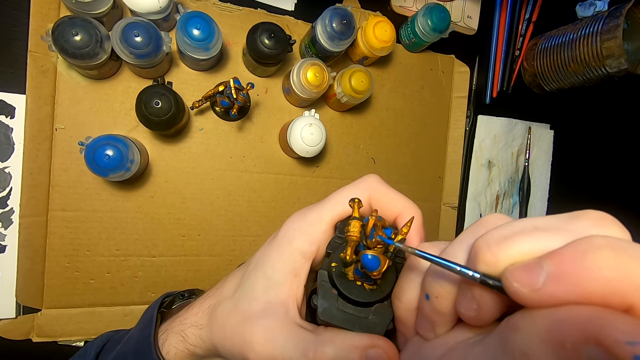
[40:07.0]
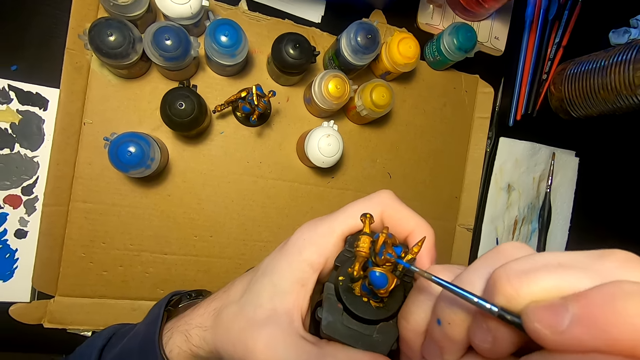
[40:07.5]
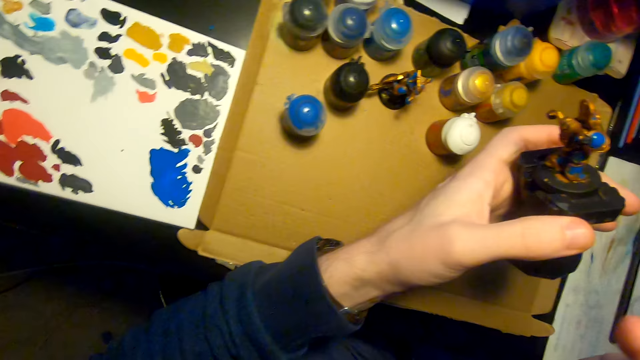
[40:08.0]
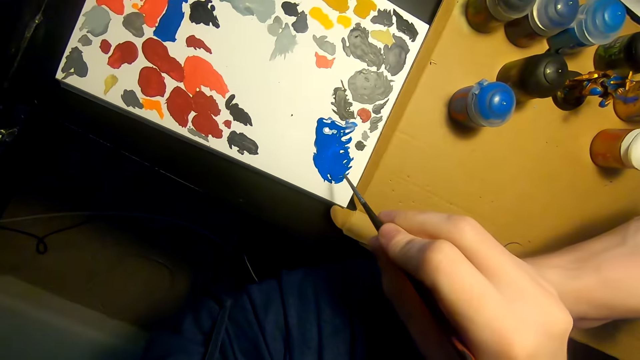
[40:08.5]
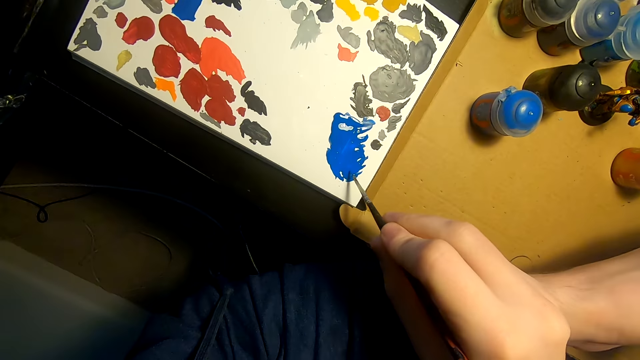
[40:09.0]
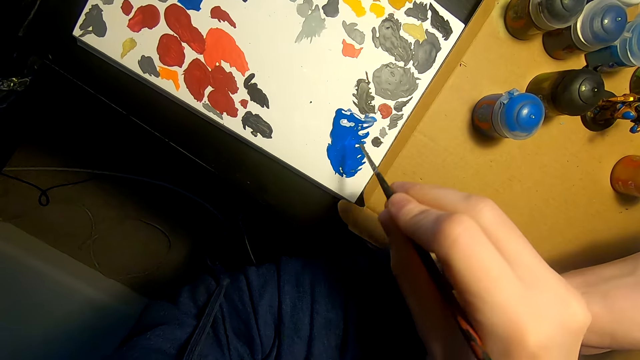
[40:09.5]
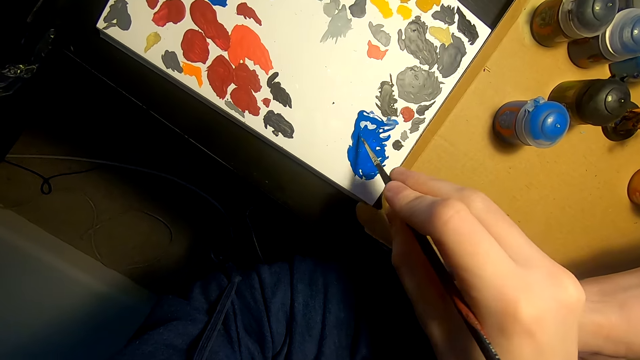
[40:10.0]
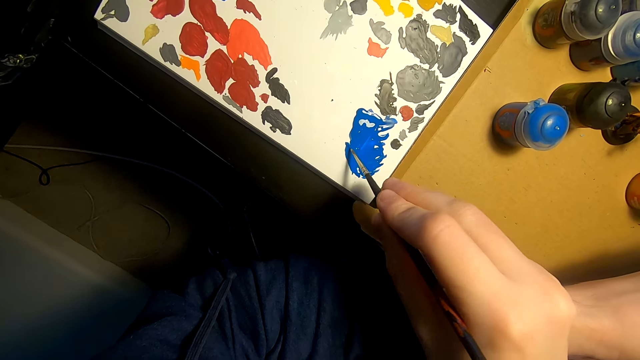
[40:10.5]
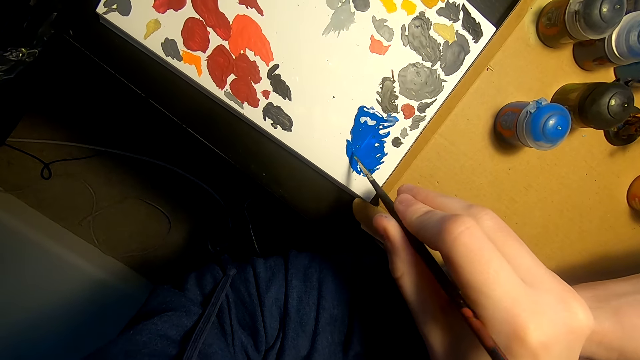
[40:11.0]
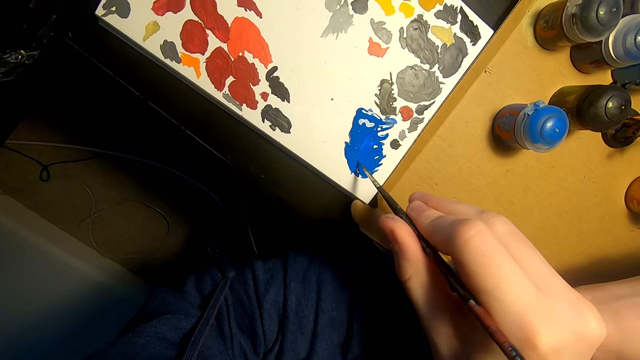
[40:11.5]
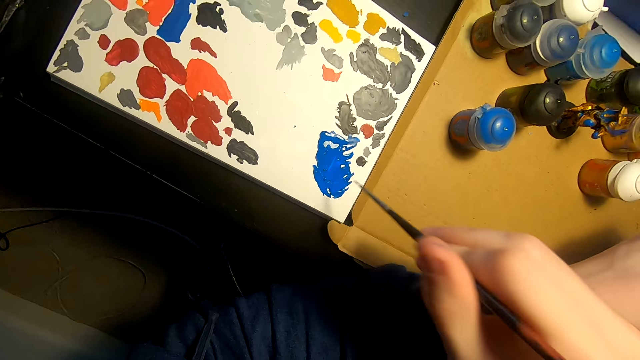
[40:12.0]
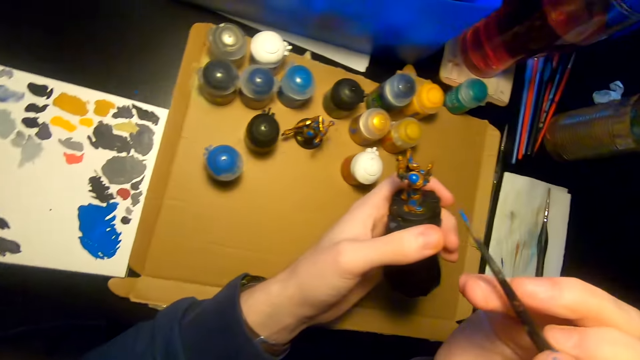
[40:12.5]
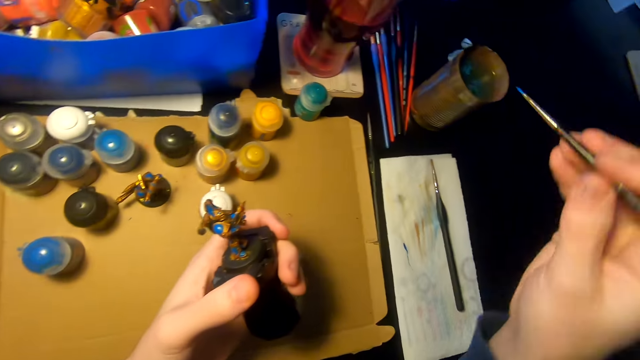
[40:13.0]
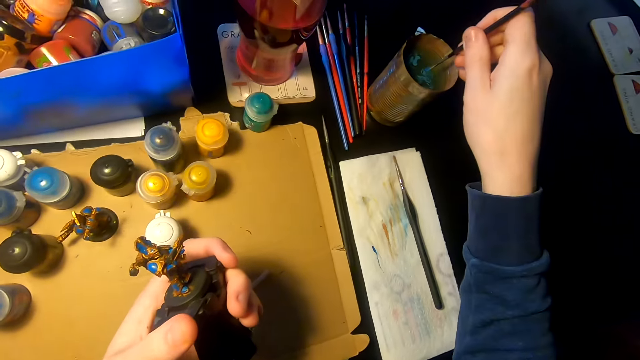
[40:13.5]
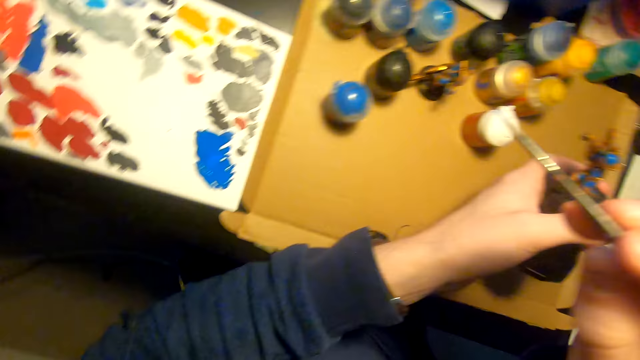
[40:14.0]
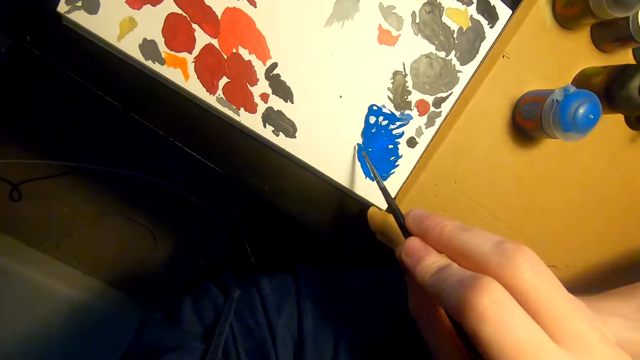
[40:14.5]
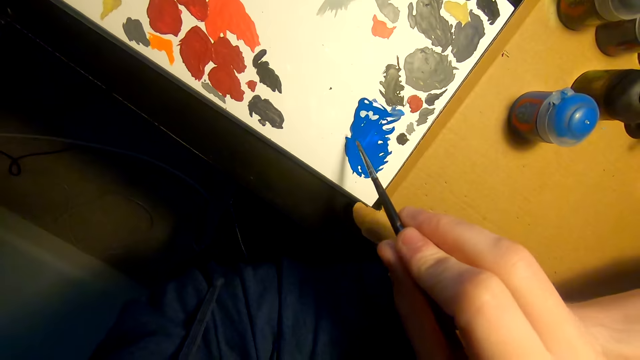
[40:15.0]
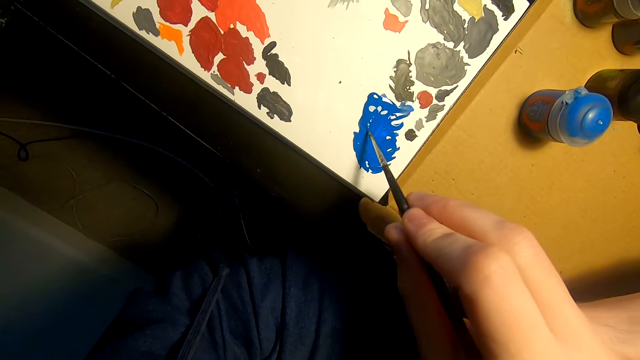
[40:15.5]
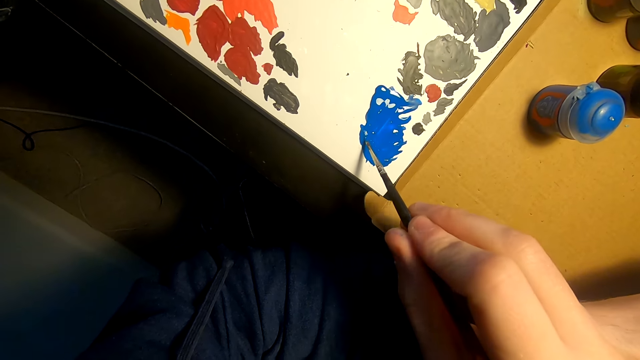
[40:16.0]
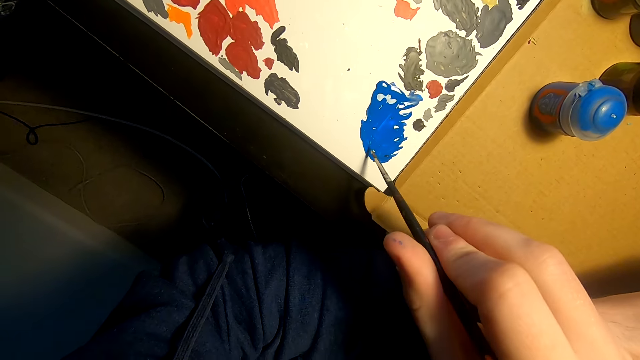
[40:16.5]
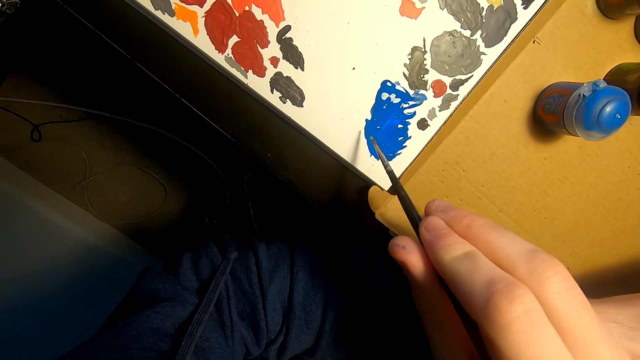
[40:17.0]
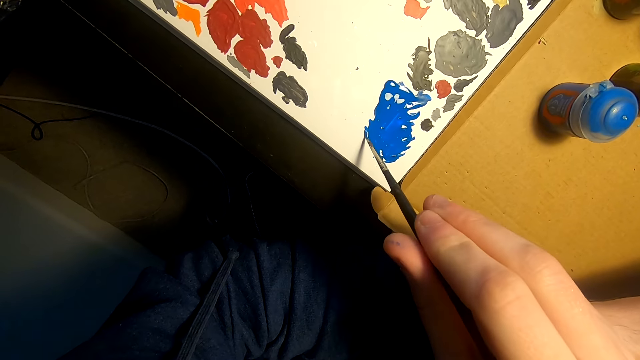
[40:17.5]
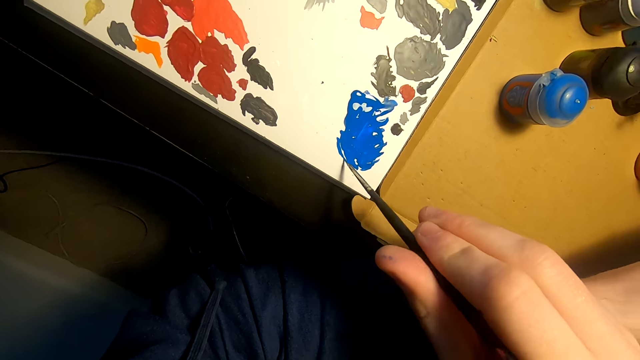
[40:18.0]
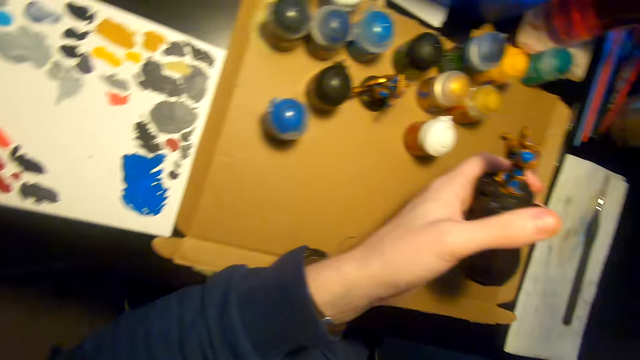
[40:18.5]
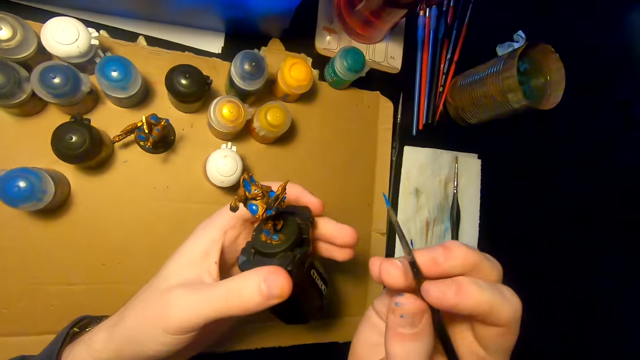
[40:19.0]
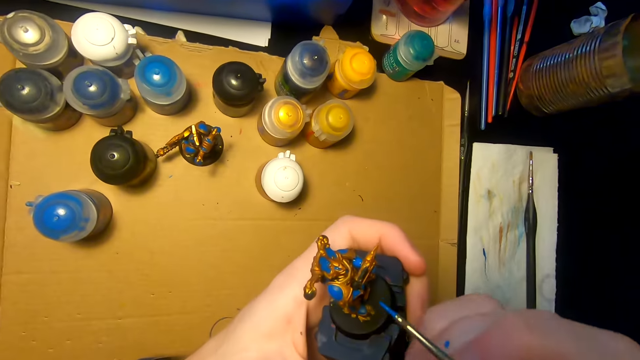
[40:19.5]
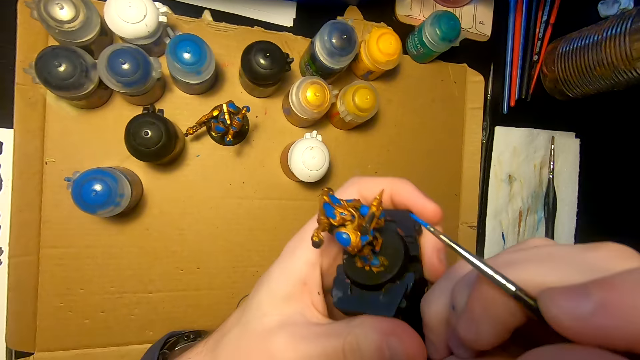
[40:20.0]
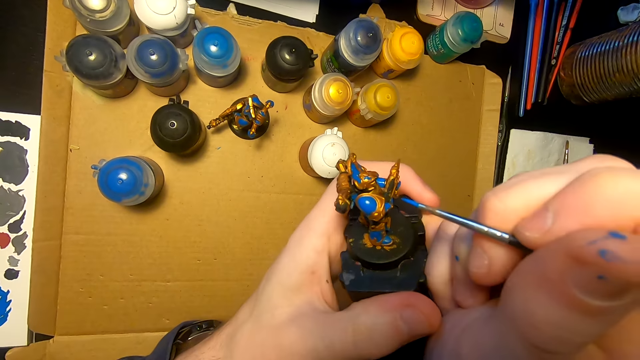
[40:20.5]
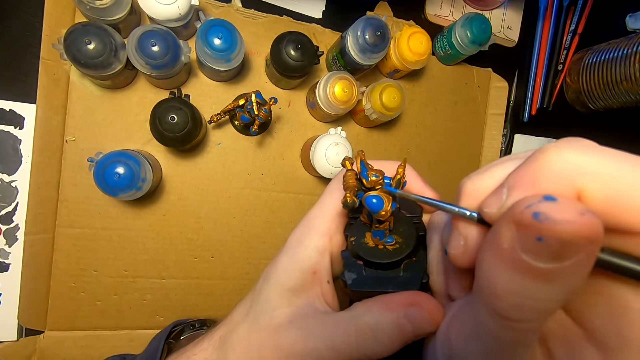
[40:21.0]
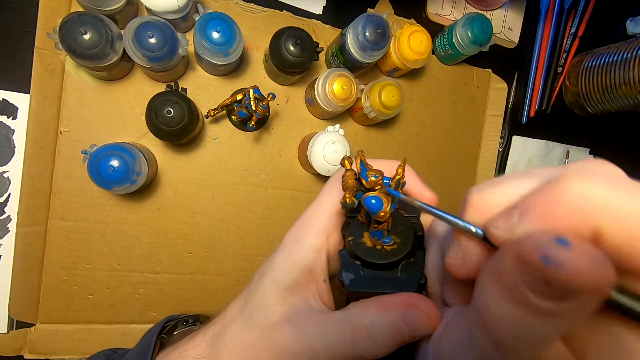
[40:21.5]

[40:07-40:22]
The camera wearer moves the right hand. They rub the paint brush on the paint. They dip the paintbrush in the paint. They lift the right hand. They dip the pen brush inside a tin of water. They lift the right hand. They rub the paint brush on the paint. They dip the paintbrush in the paint. They lift the right hand. They paint the sculpture with the pen brush.

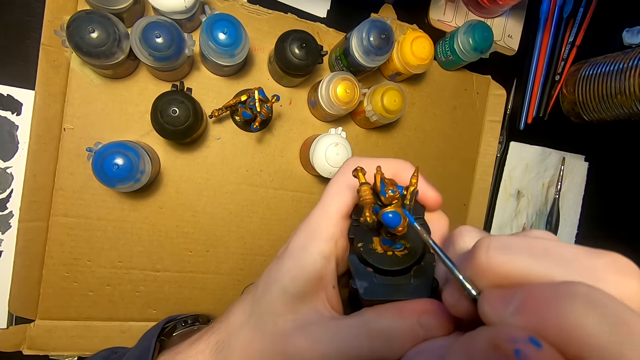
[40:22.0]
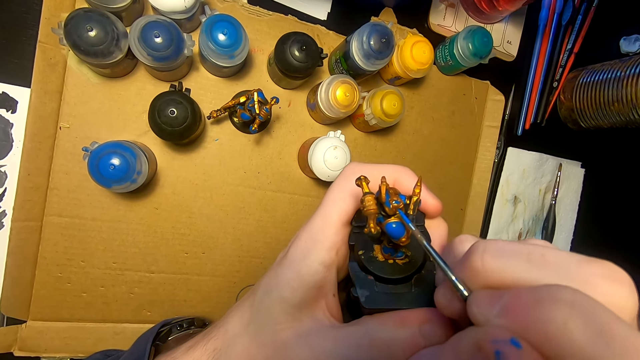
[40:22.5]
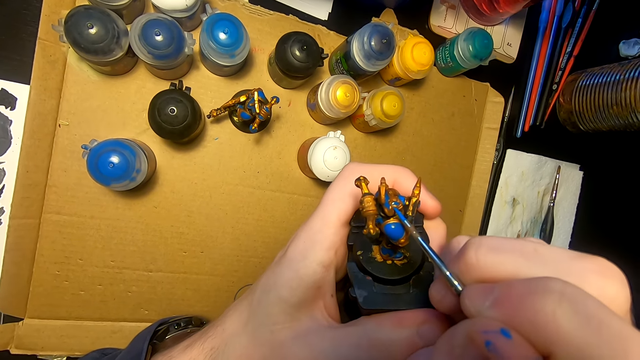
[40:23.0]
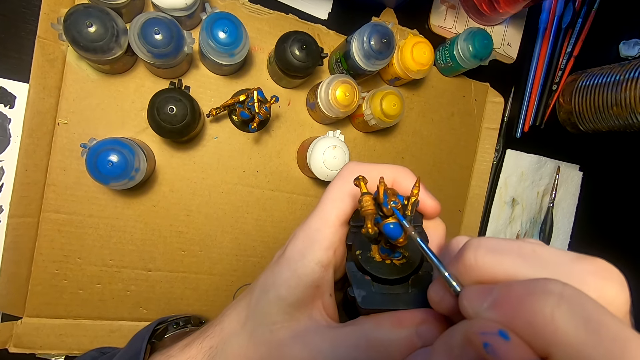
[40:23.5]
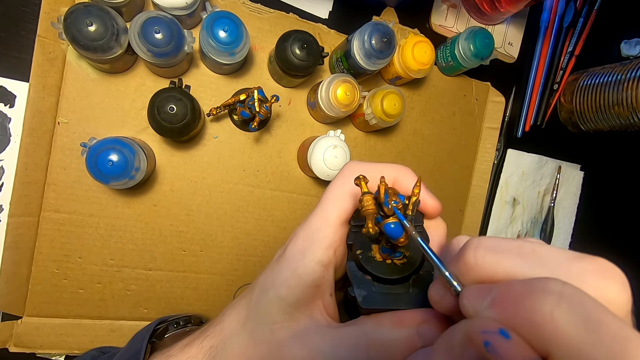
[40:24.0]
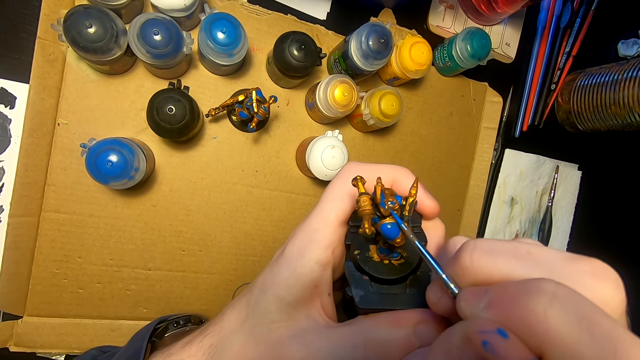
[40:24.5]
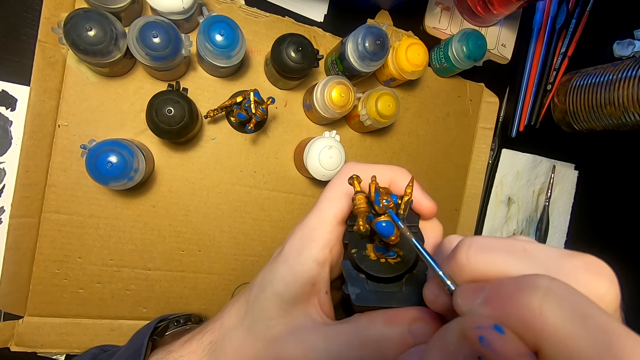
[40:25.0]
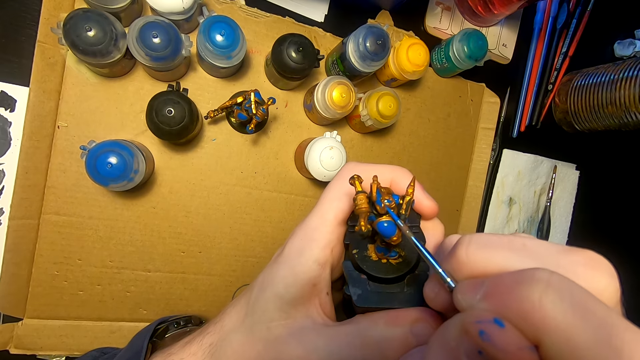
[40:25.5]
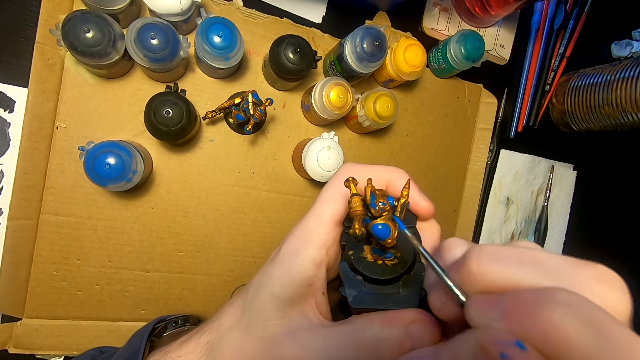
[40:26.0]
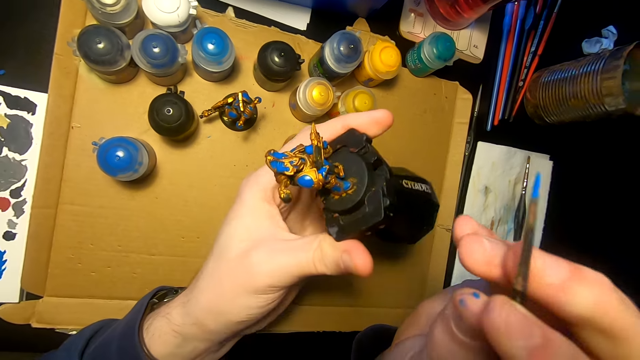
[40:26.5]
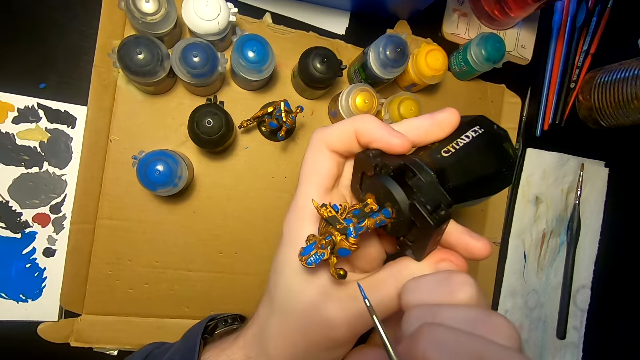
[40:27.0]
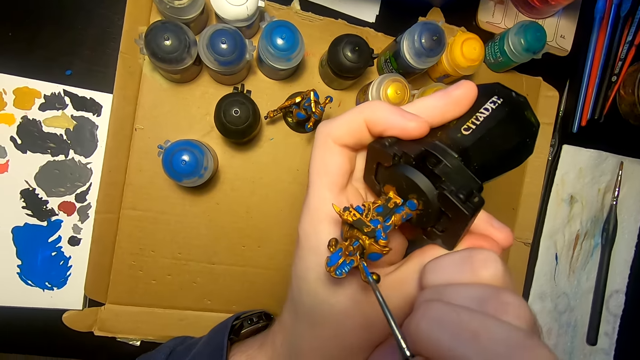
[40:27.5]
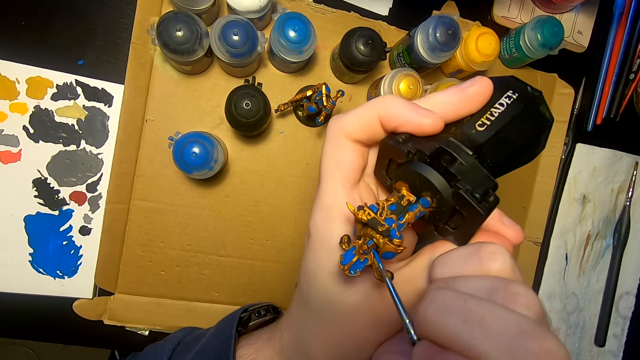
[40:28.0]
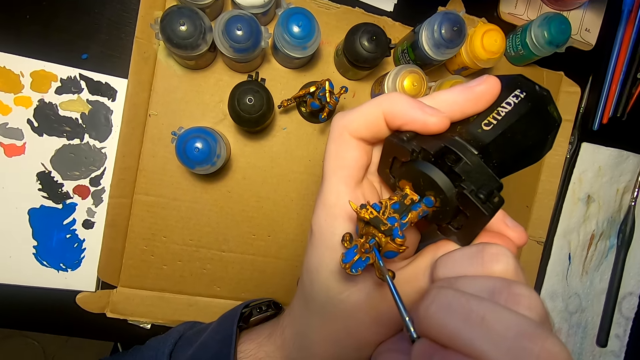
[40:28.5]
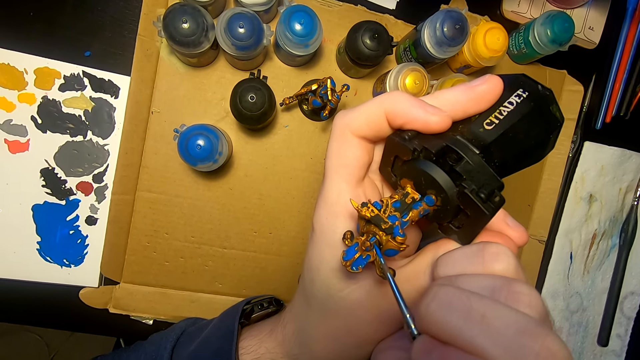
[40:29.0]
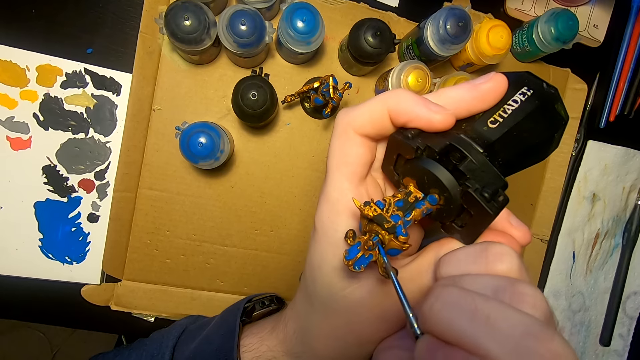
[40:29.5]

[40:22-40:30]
The camera wearer paints a figurine with a paintbrush. They move the sculpture. They paint the sculpture with a pen brush.
